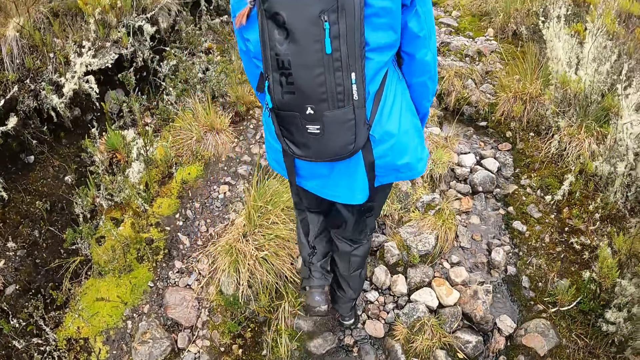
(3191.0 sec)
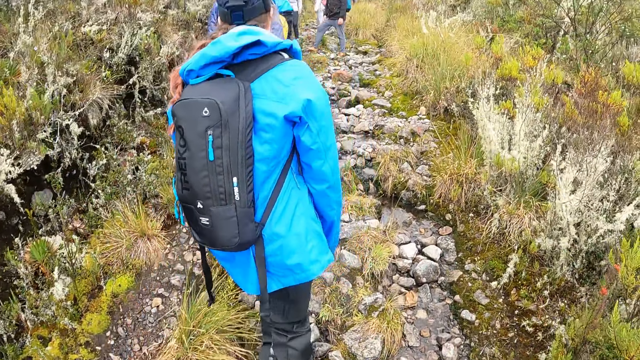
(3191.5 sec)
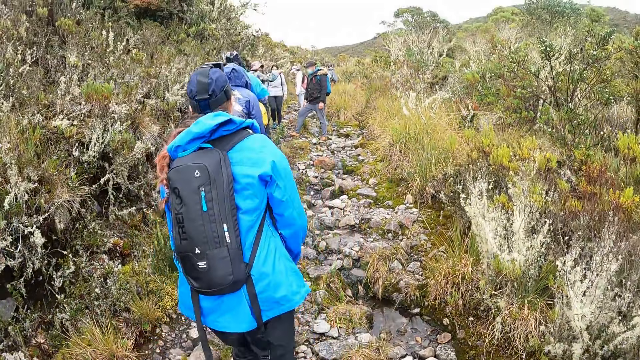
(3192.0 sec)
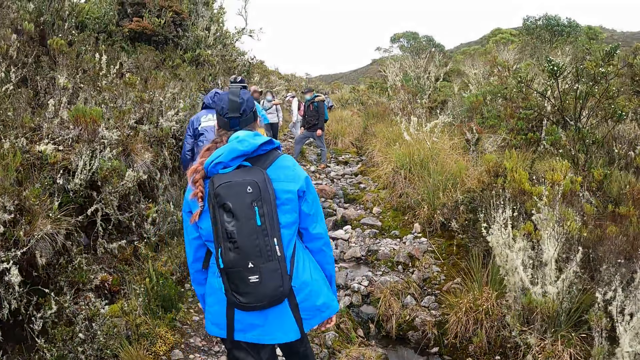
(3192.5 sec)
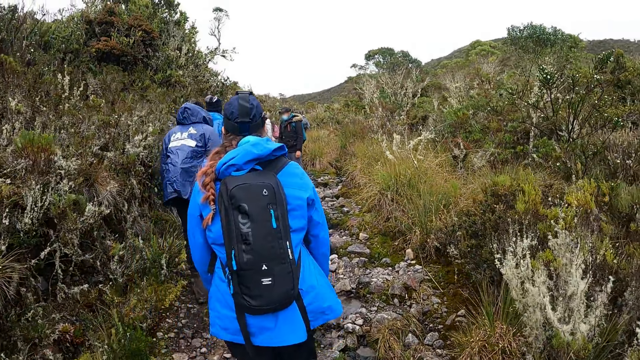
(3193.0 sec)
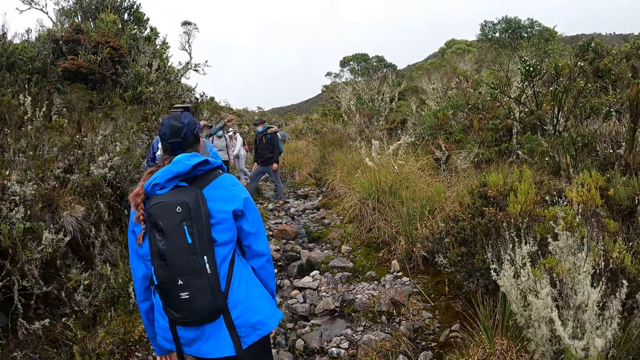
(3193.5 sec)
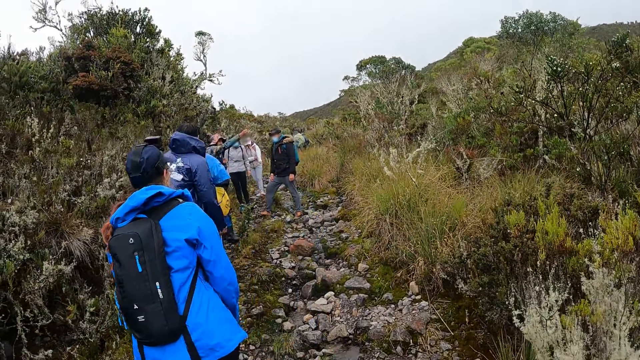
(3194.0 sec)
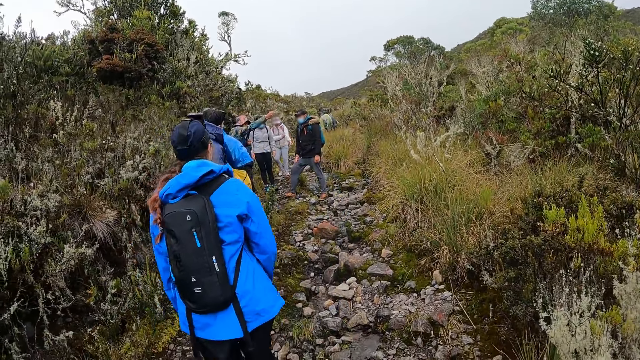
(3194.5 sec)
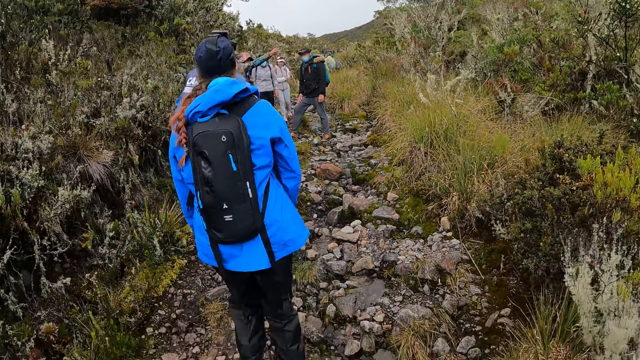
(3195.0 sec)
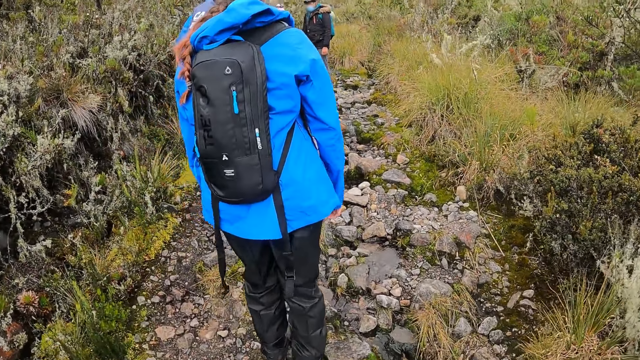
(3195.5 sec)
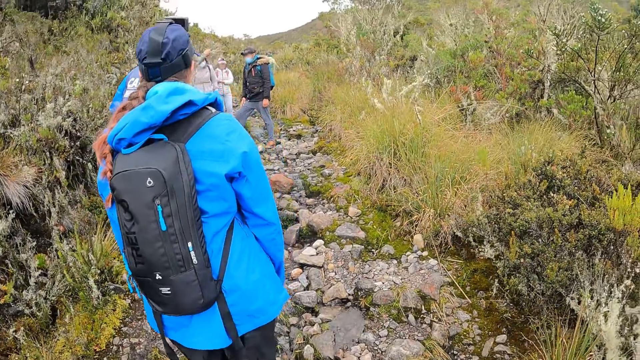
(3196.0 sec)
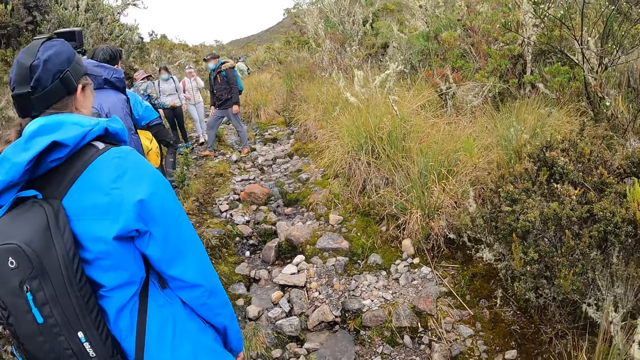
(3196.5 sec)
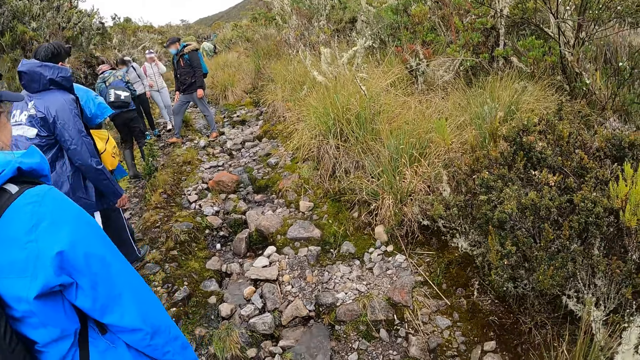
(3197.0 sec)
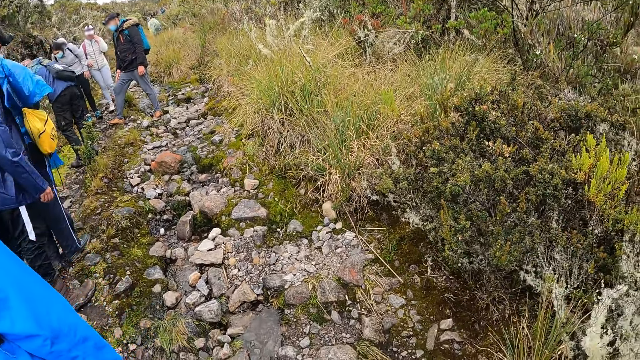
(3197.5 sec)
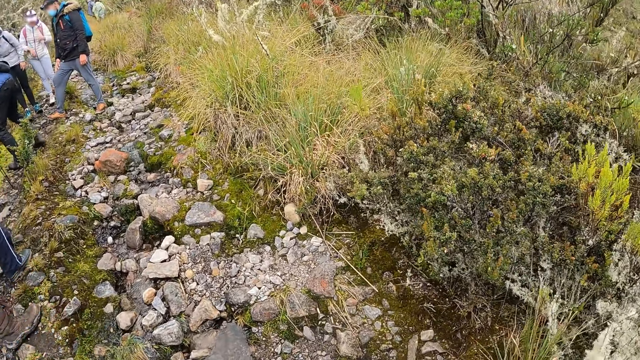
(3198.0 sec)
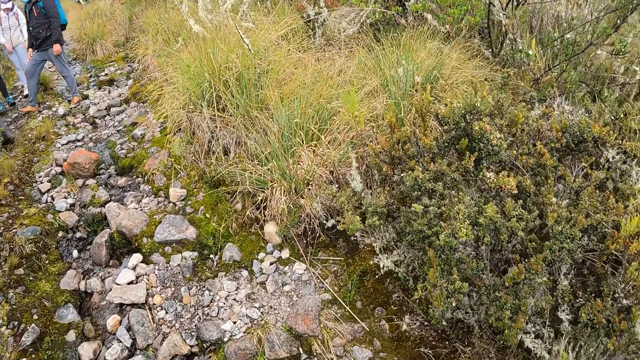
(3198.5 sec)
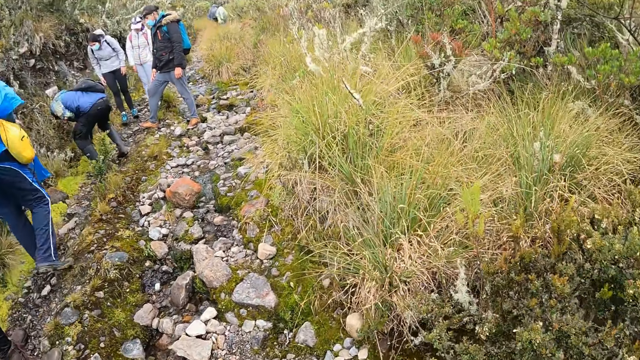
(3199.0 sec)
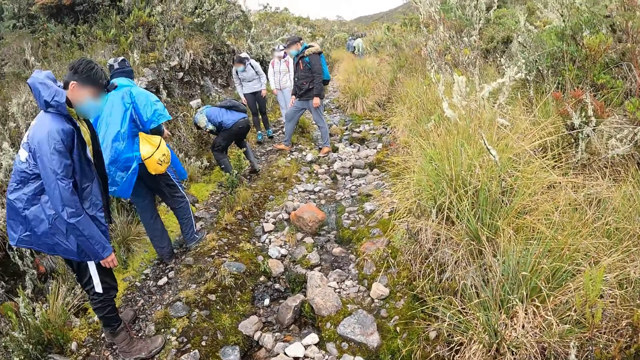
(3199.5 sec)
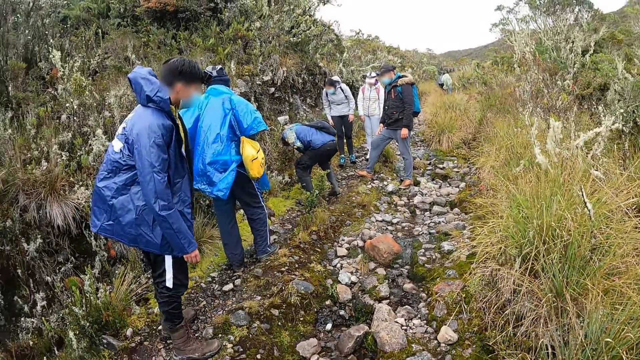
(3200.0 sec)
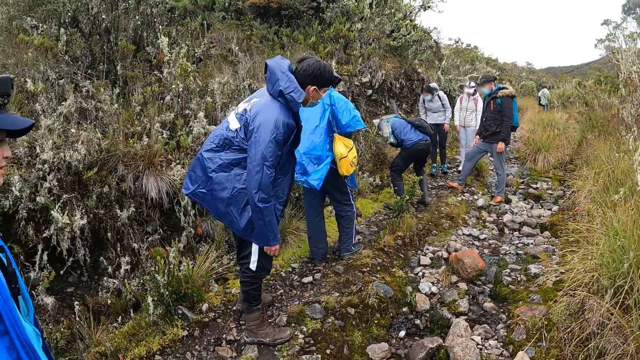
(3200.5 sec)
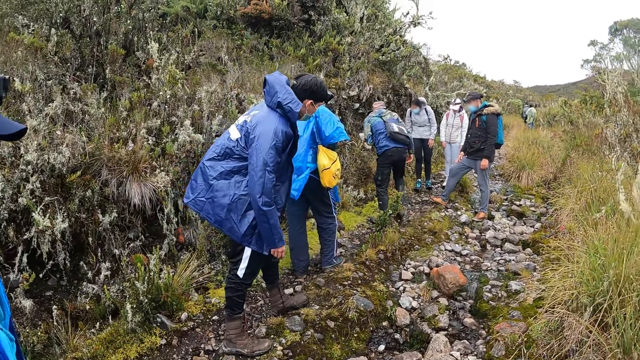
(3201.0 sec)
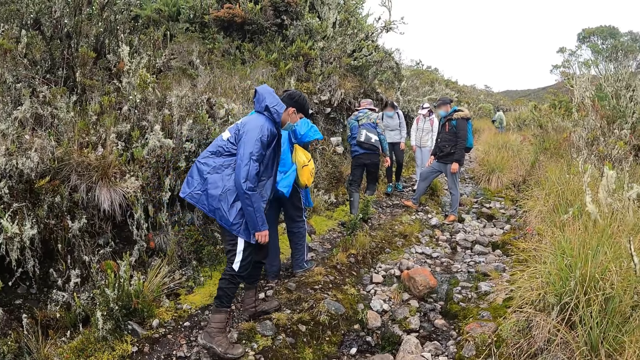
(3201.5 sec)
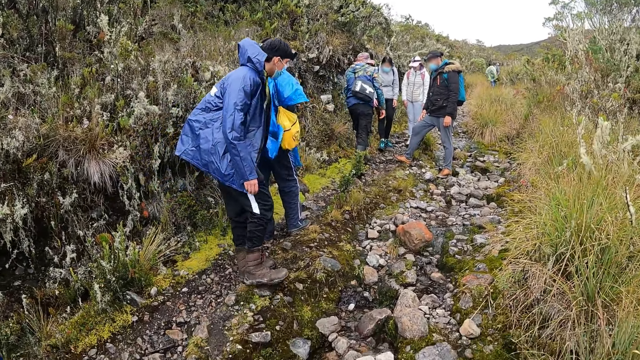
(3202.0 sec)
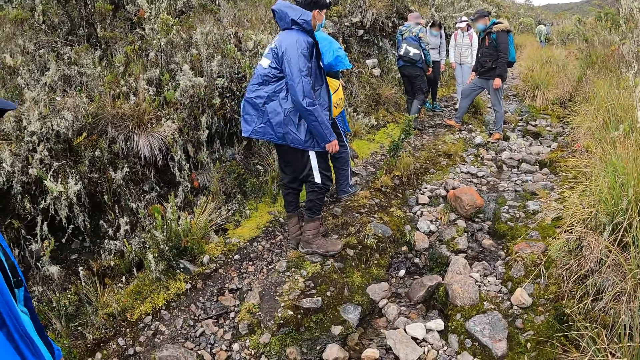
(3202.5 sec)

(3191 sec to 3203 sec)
The camera wearer stands near the group.

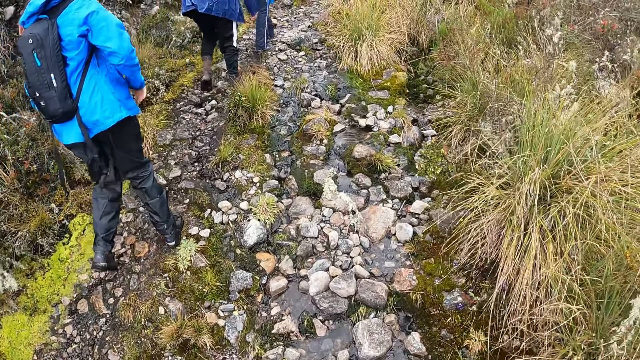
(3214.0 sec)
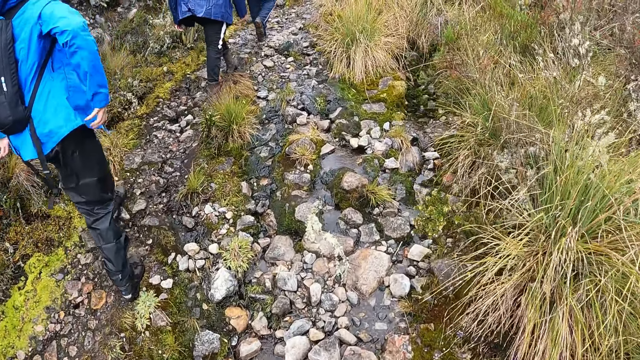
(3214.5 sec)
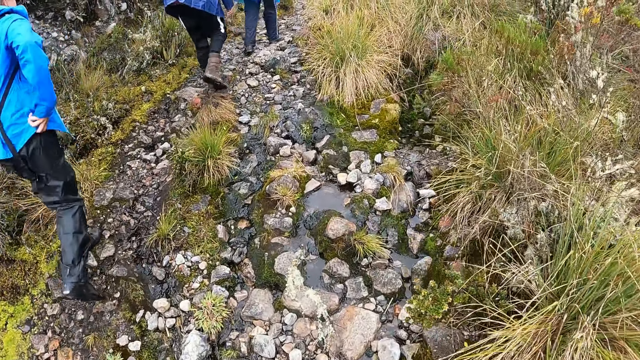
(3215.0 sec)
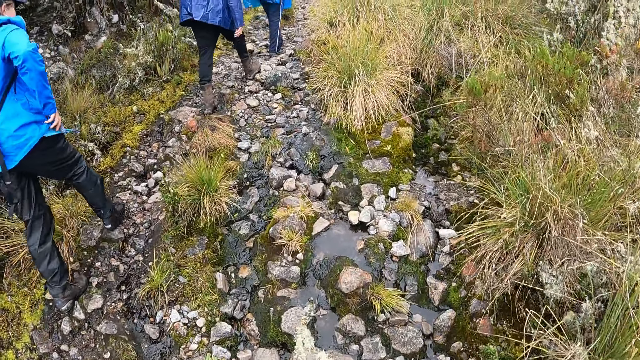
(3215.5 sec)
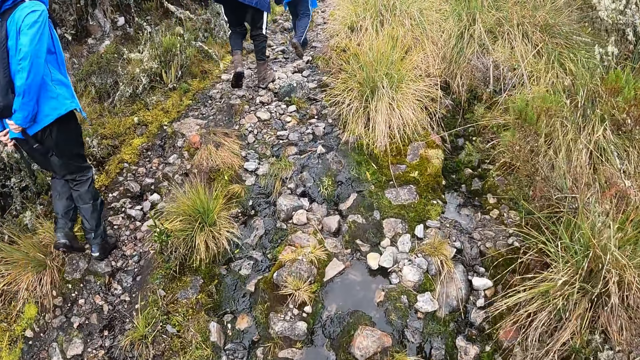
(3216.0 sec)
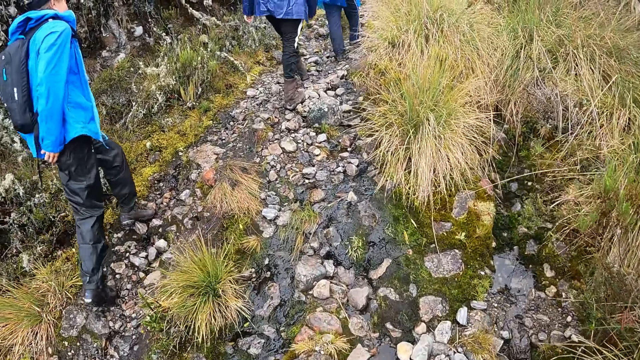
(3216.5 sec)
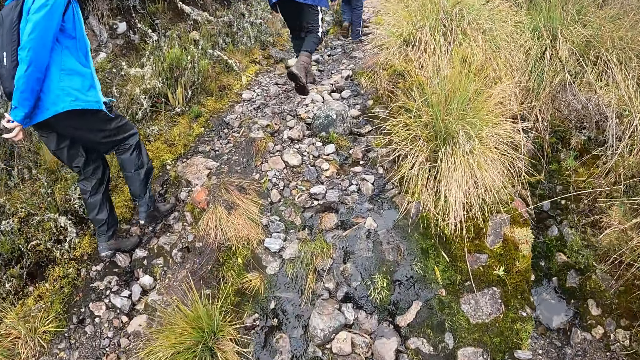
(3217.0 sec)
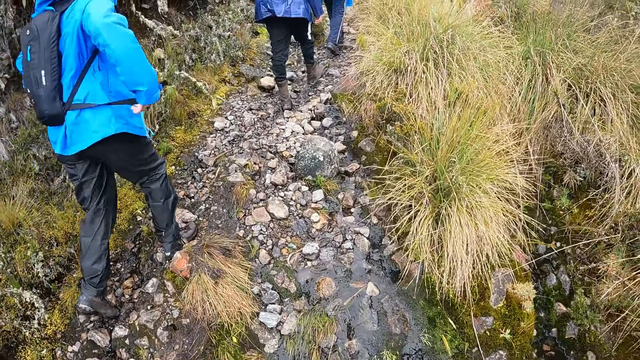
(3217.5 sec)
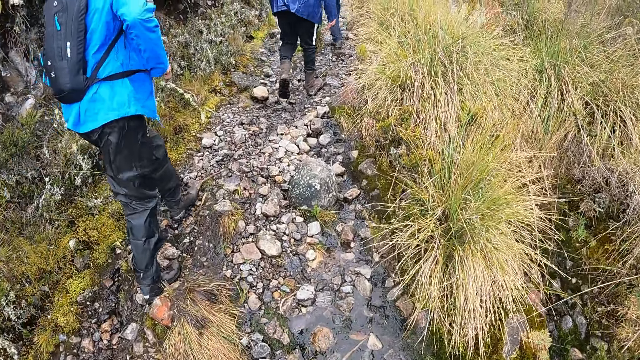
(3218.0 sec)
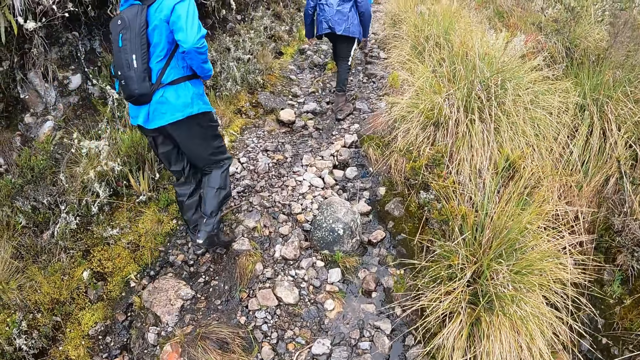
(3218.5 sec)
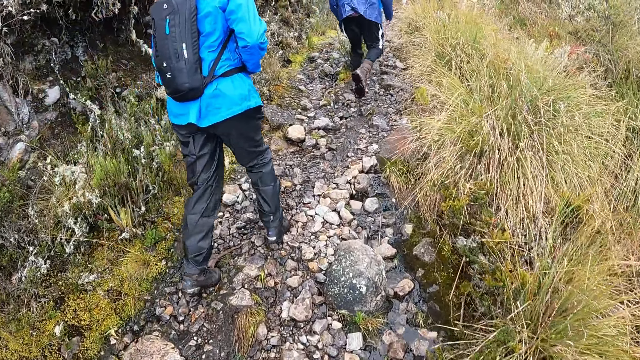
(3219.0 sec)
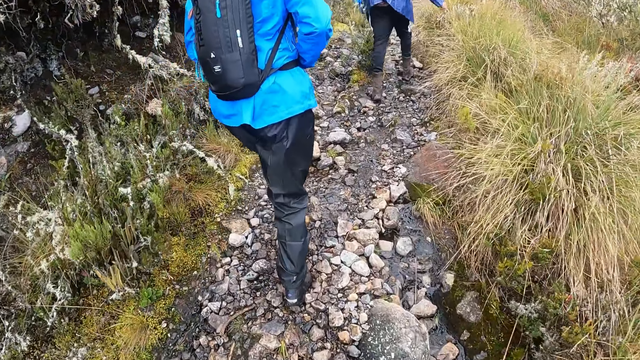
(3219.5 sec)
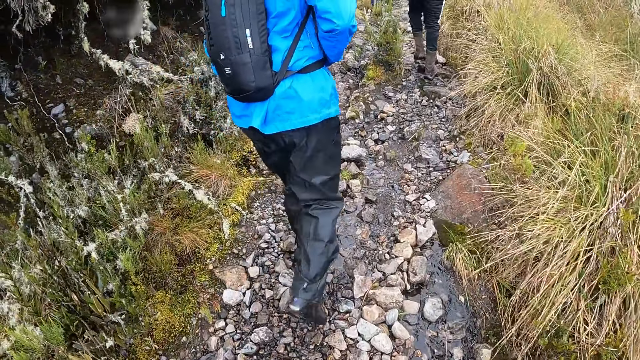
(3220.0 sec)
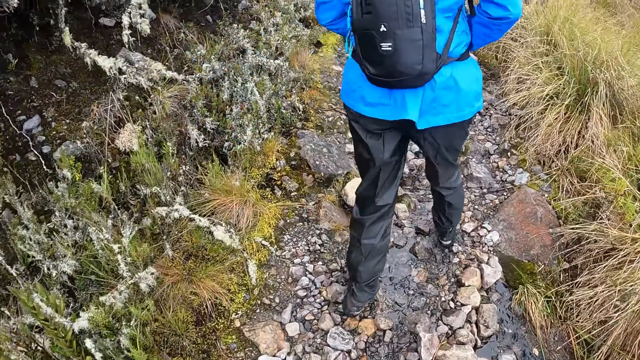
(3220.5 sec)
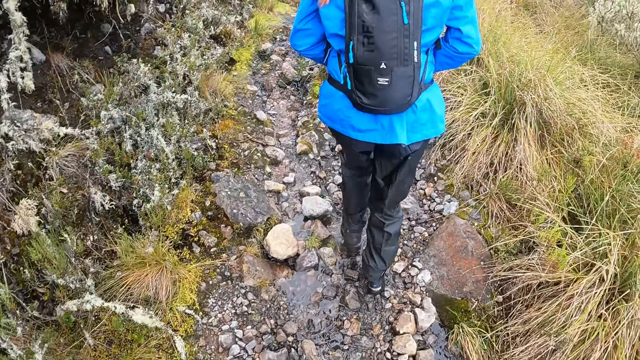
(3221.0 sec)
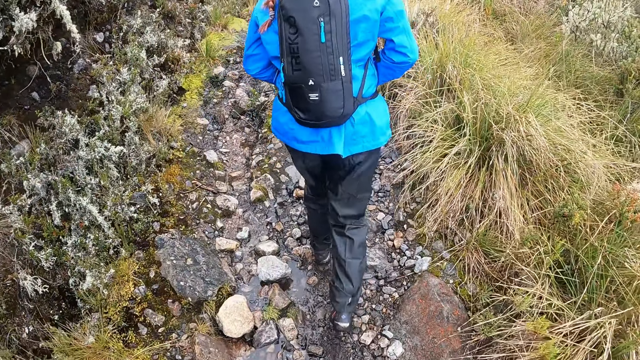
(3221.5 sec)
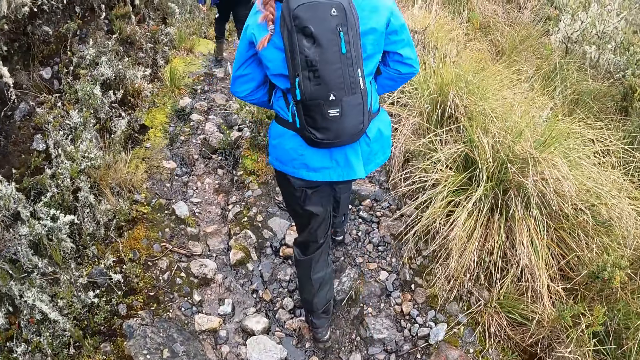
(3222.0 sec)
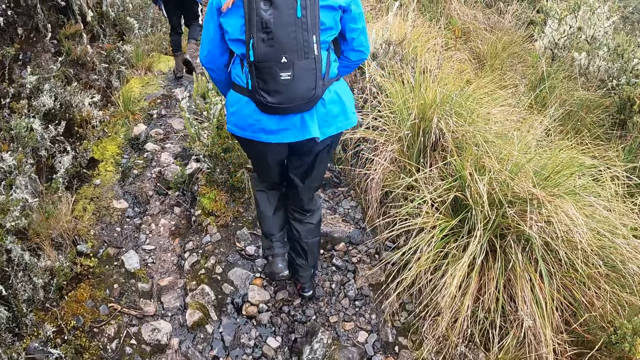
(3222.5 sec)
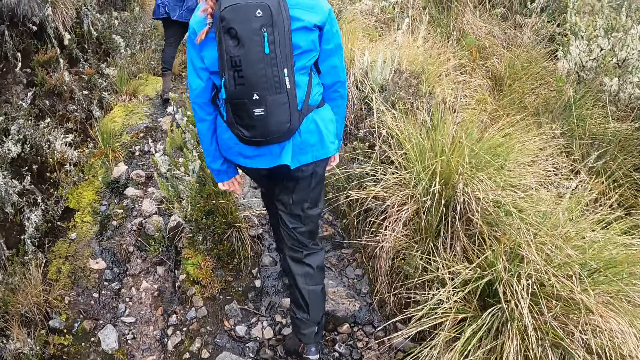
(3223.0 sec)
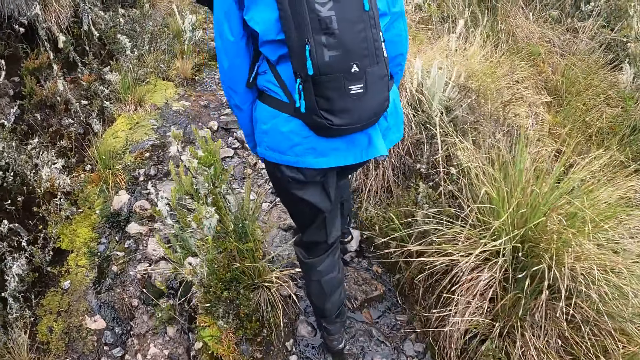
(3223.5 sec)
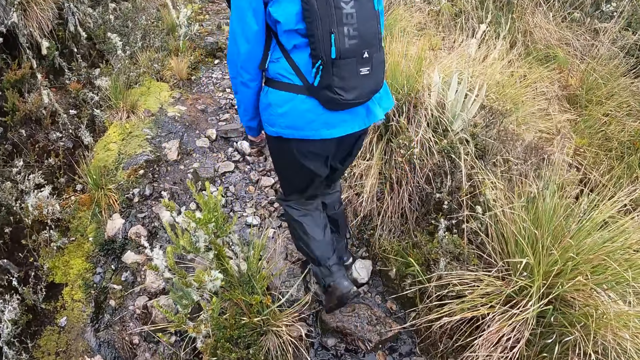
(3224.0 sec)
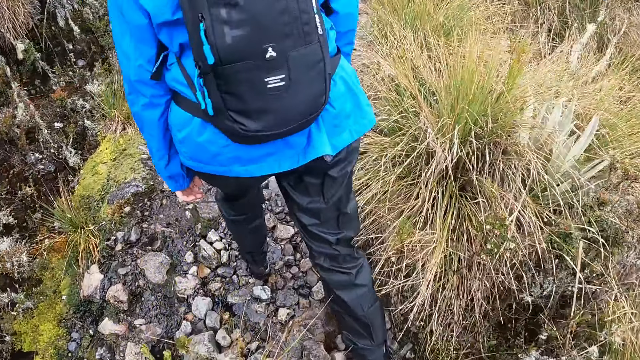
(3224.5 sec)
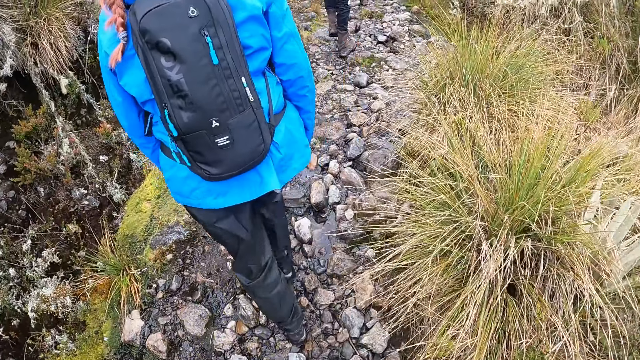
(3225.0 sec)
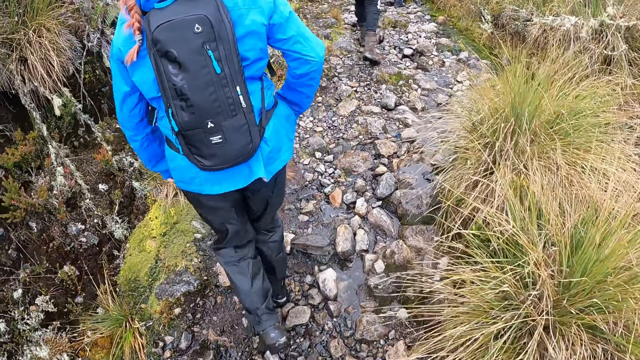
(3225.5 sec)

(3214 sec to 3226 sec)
The woman takes the belts on a backpack with both hands. She ties the belts of the backpack around her waist with both hands.
